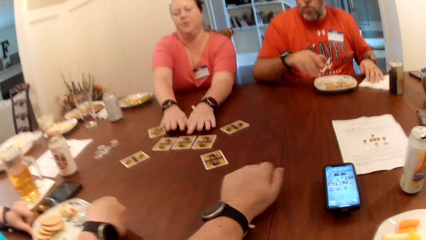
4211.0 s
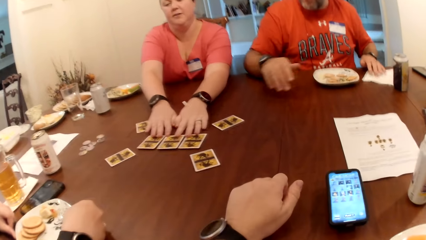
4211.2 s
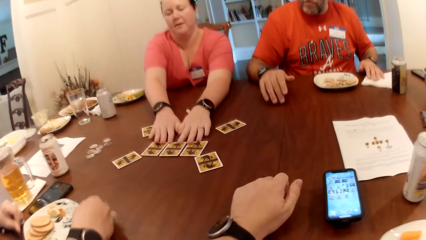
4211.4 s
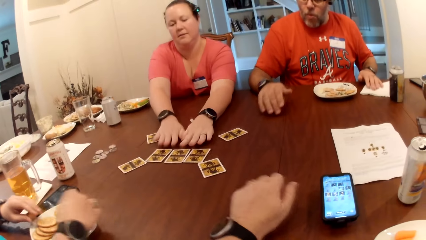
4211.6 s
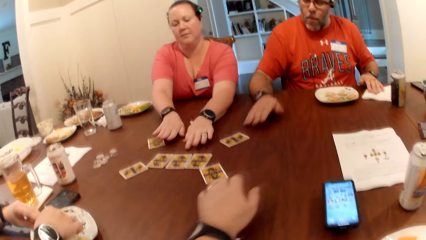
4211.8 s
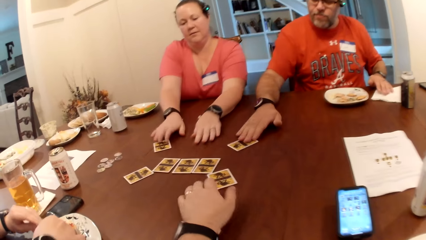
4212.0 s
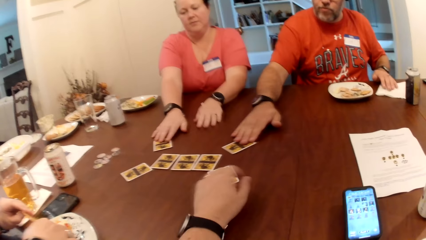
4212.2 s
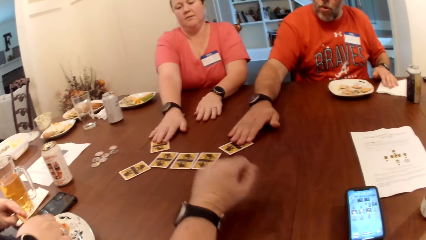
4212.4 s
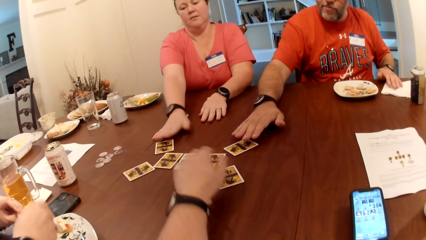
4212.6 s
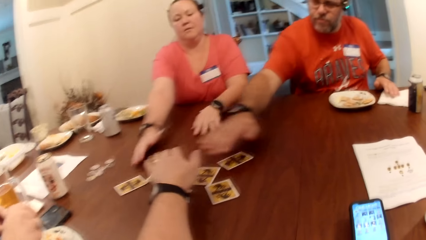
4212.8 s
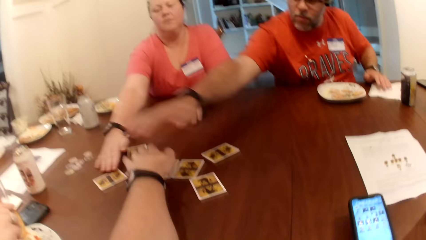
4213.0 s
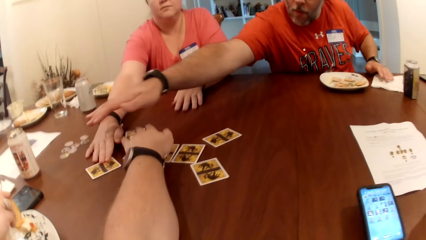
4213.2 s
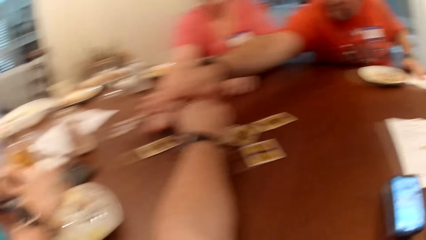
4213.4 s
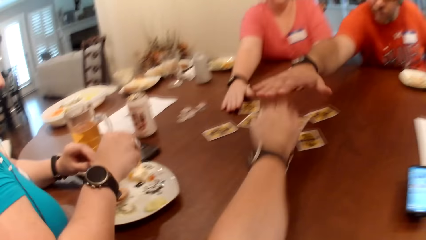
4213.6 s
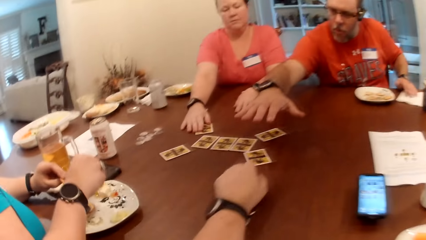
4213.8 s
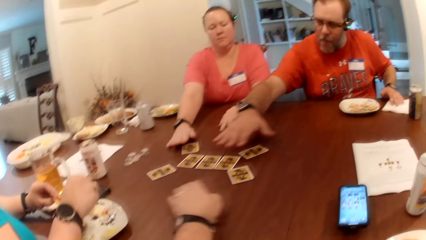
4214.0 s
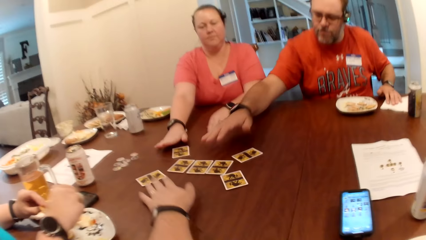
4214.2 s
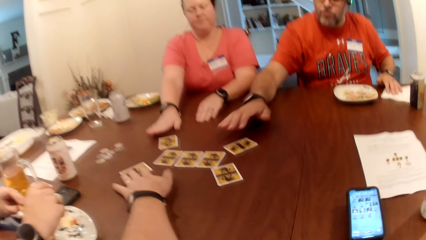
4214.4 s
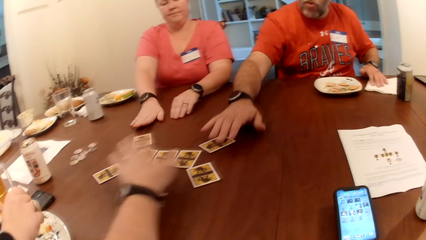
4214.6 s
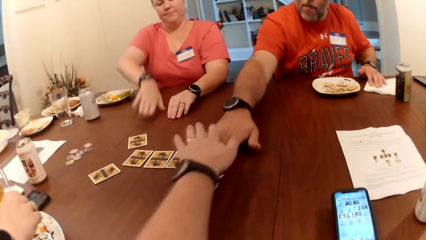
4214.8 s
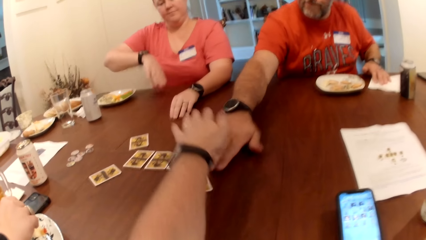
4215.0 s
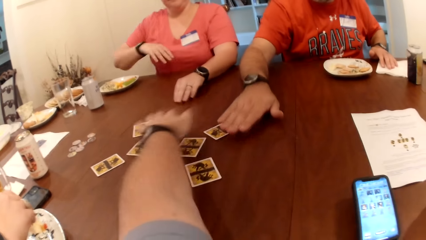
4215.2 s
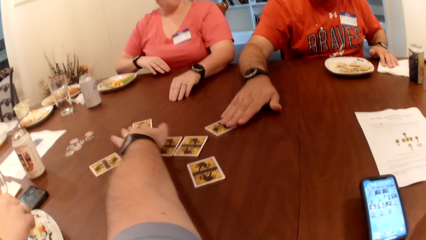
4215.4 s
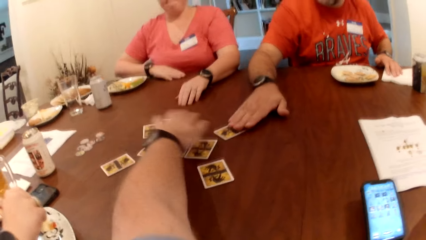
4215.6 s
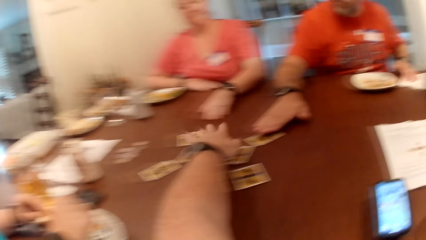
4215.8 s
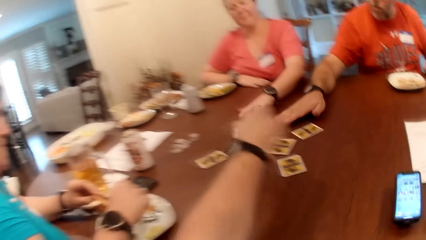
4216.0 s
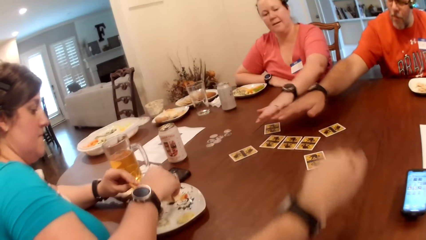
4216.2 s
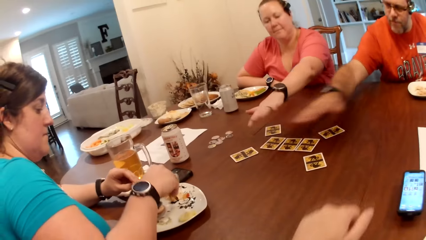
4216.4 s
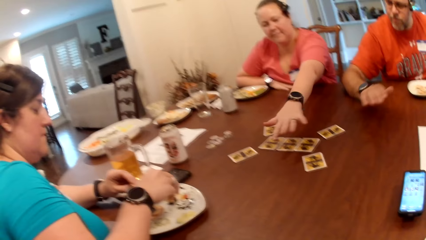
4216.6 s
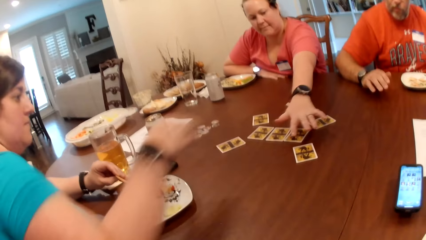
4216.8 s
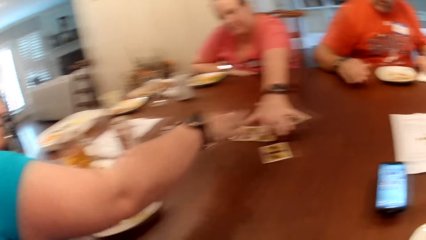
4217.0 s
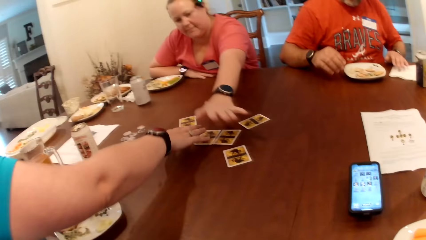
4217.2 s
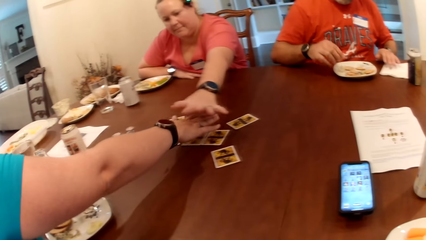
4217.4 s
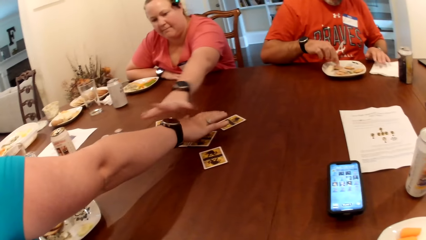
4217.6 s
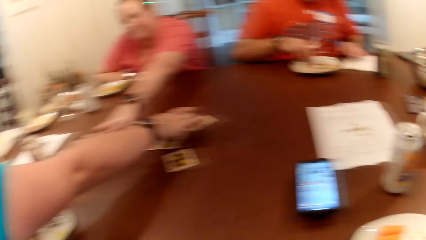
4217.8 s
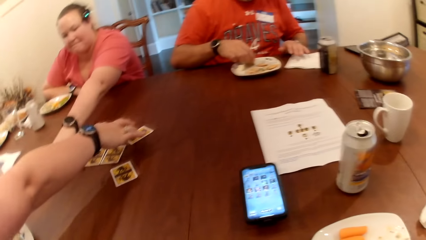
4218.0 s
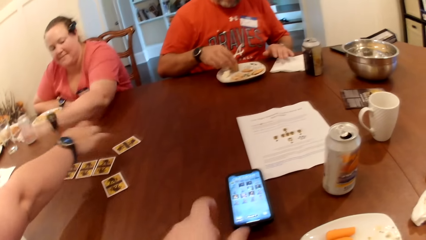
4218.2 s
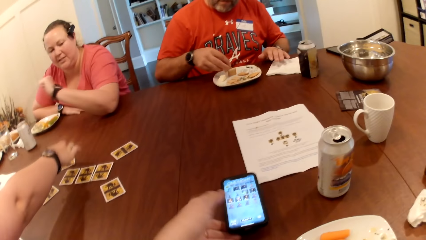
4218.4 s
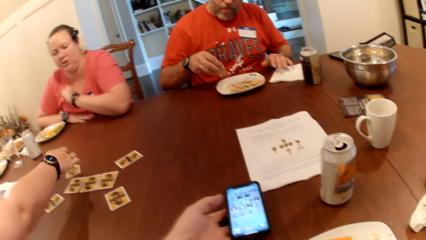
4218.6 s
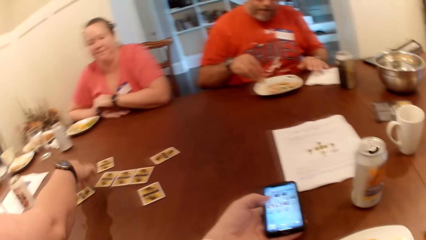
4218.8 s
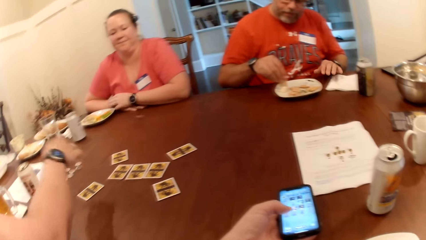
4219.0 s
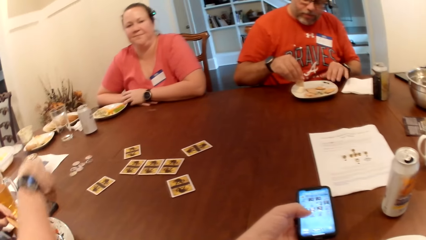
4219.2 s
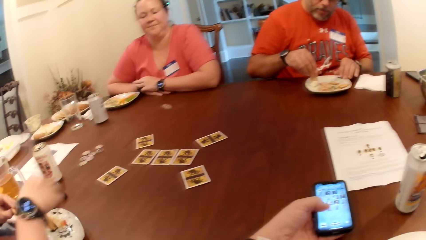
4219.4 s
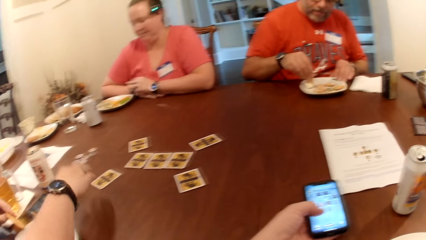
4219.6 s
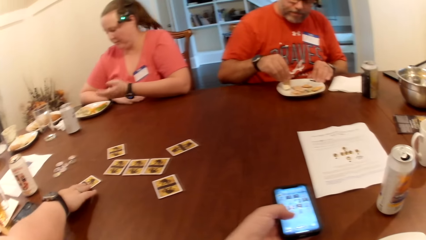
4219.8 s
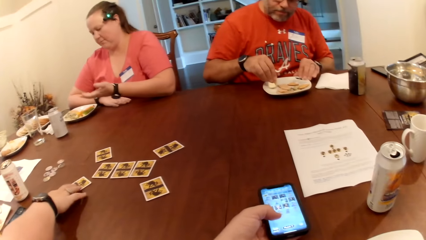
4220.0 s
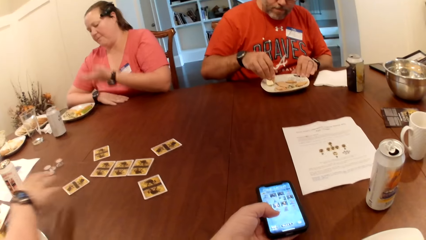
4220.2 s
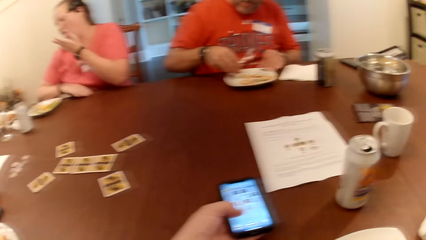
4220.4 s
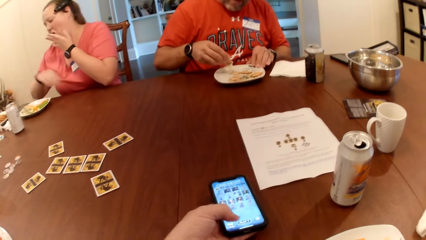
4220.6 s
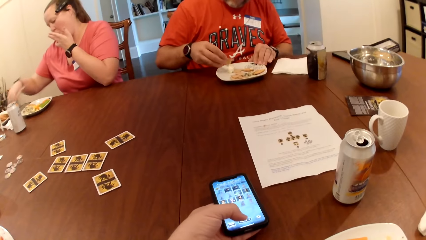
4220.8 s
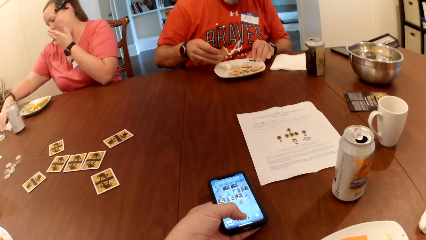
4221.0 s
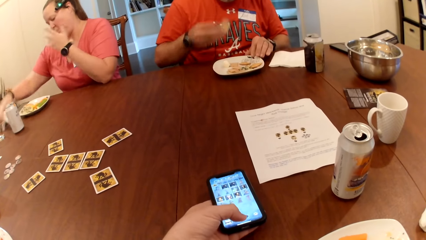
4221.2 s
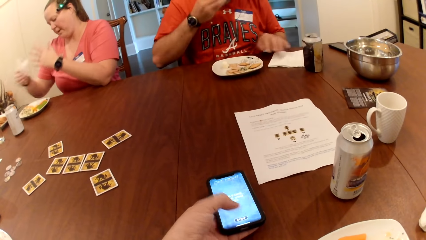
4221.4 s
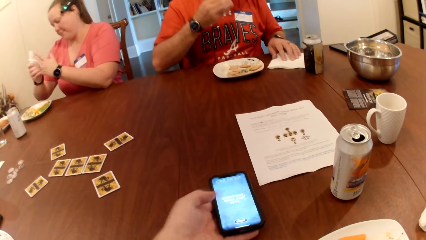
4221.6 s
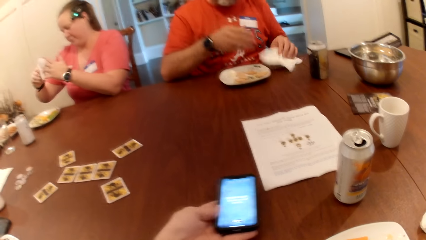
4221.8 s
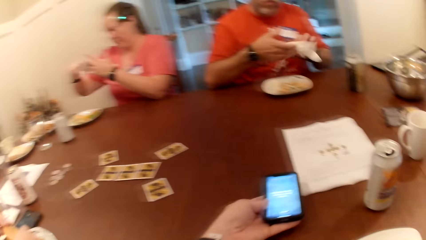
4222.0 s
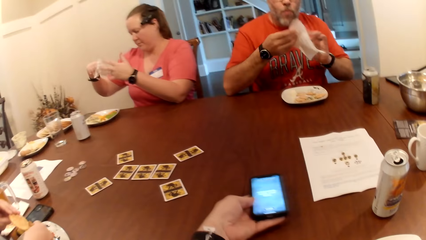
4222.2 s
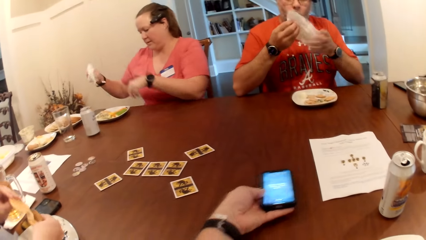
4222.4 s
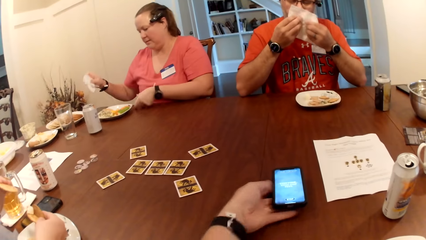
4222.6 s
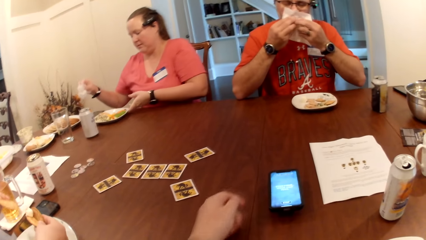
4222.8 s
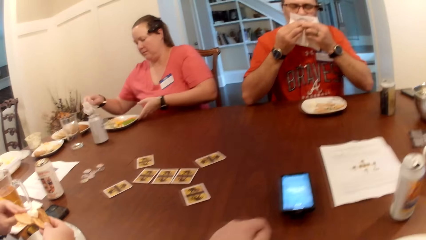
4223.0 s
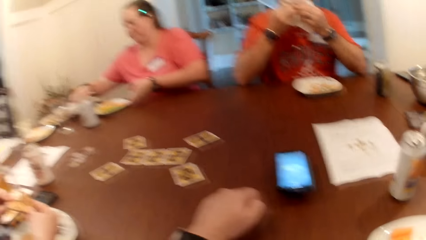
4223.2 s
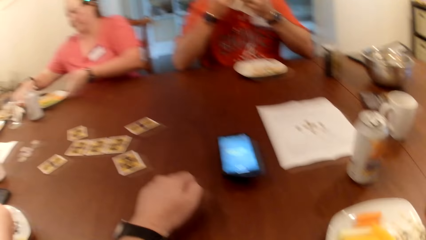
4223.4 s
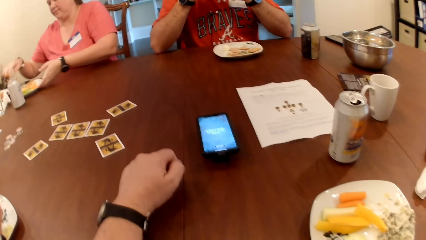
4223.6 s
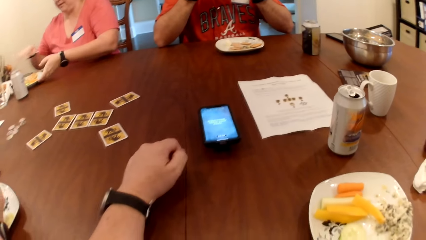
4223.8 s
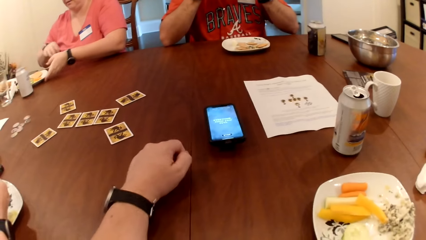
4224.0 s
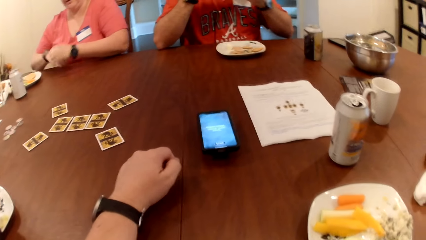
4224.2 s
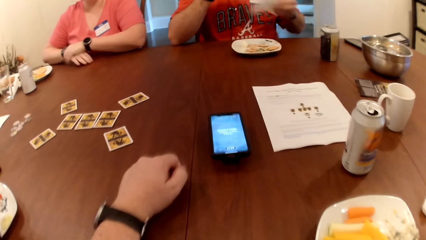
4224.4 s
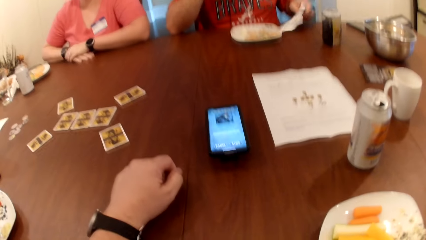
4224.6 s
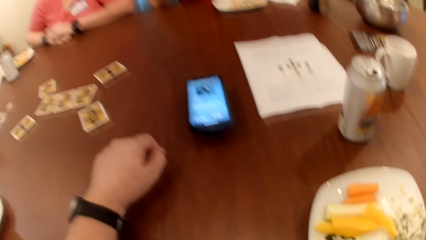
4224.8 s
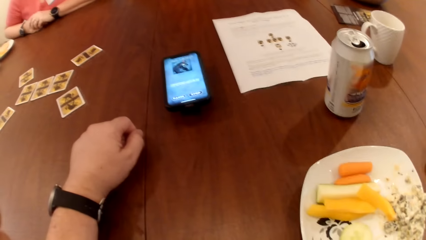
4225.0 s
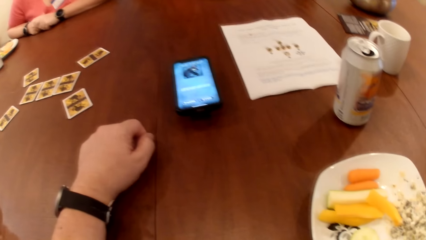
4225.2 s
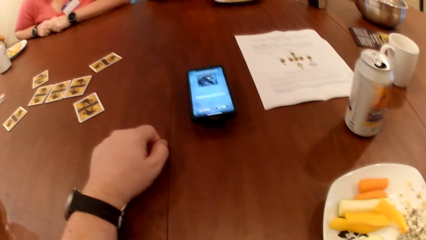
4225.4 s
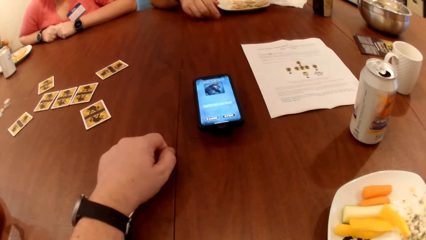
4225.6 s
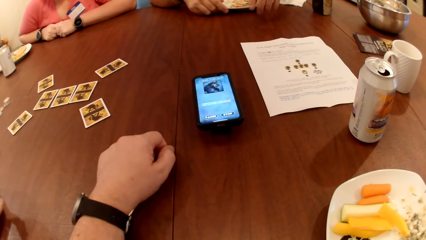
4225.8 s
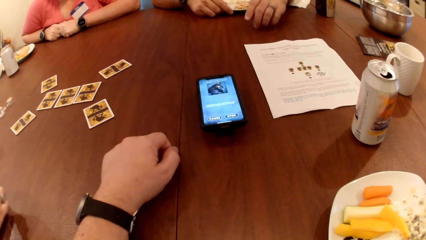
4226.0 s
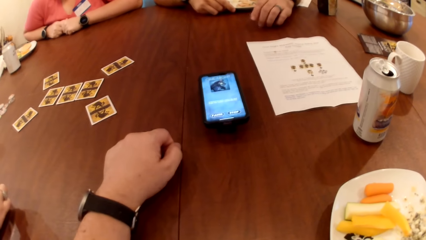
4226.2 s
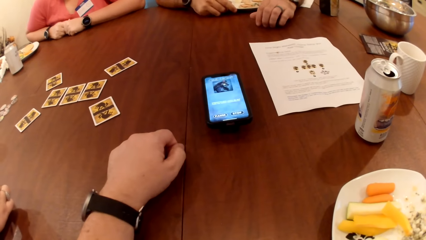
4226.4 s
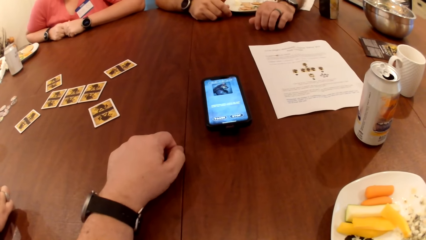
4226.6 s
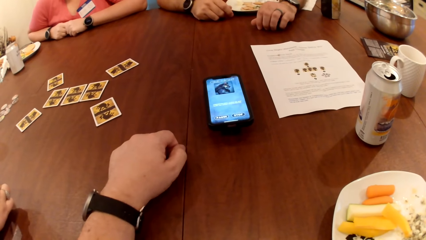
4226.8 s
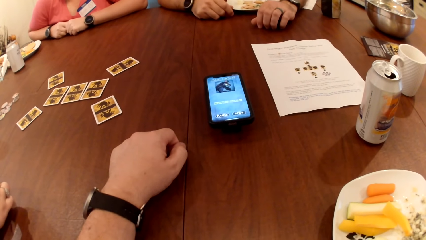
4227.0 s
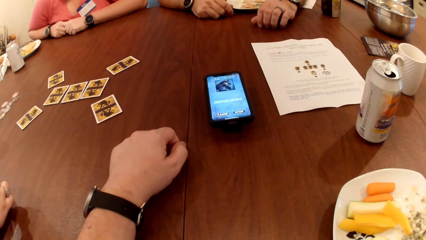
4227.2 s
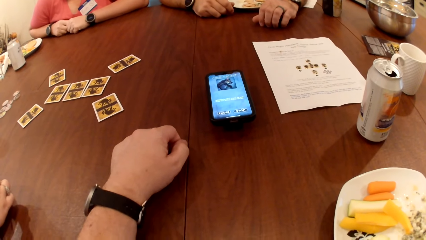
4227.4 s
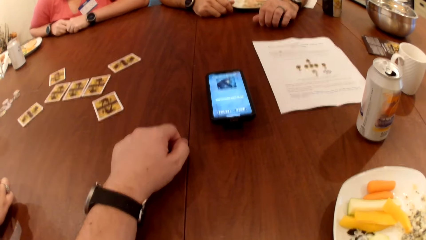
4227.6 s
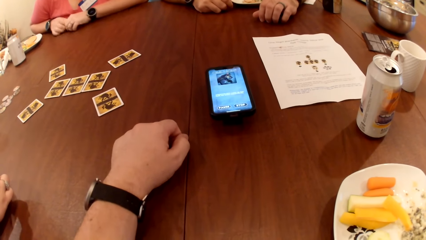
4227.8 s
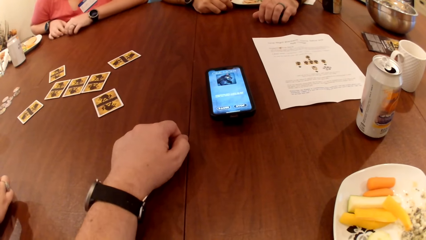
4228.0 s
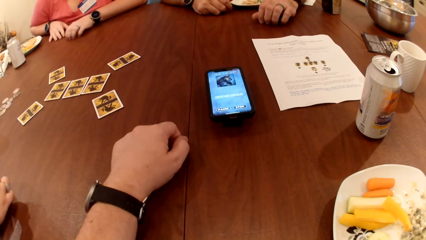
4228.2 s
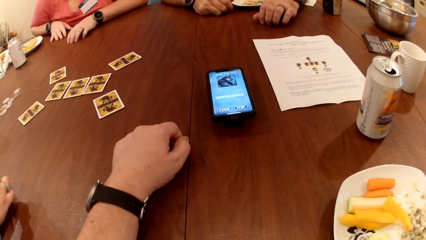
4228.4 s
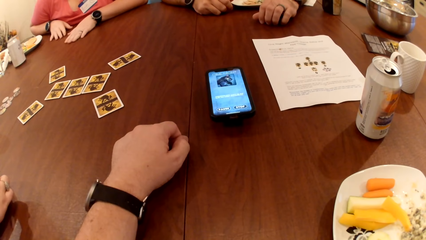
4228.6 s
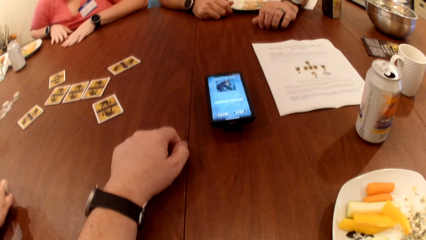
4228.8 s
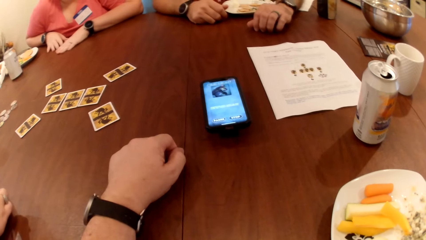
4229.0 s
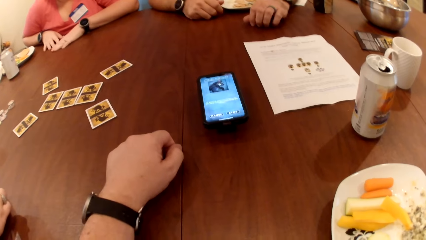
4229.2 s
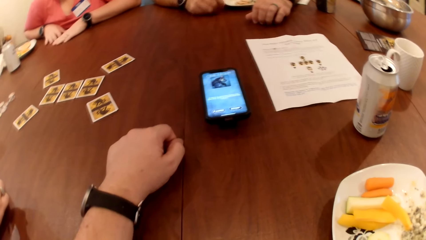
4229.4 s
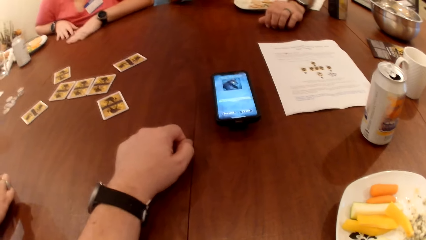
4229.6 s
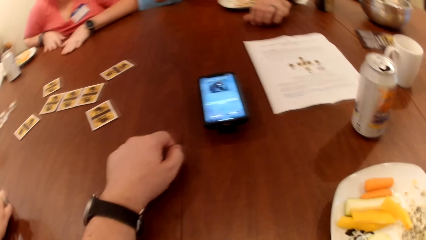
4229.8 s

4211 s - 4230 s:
The woman pushes the card on the table with both hands. The man pushes the card on the table with his right hand. The man picks biscuits from the plate with his right hand. The camera wearer operates the mobile phone on the table with his left hand. The man eats the biscuit with his left hand, picks a tissue from the table with his left hand, cleans his mouth with the tissue on both hands, and drops the tissue on the table with his left hand.
